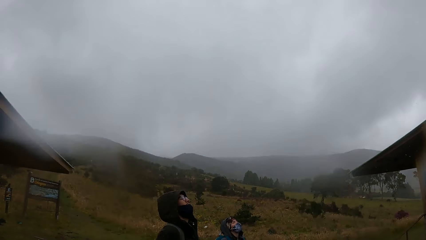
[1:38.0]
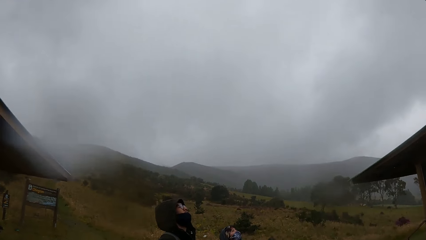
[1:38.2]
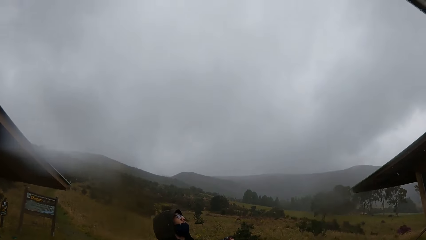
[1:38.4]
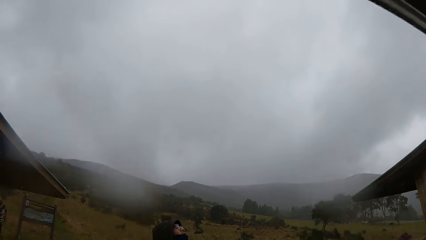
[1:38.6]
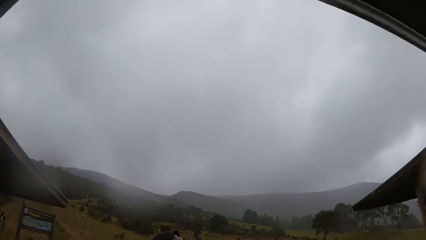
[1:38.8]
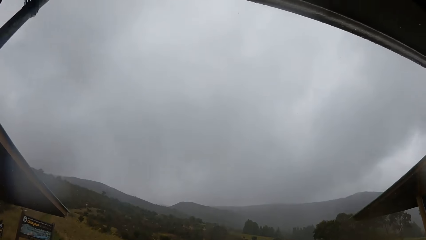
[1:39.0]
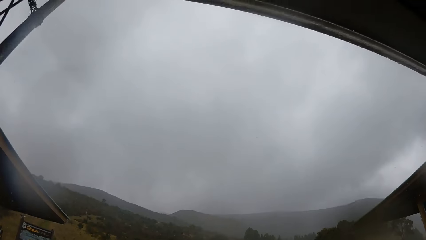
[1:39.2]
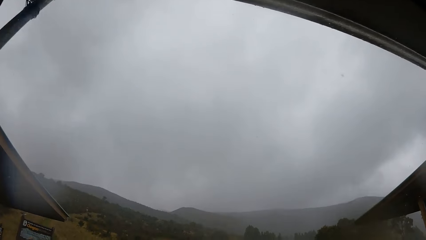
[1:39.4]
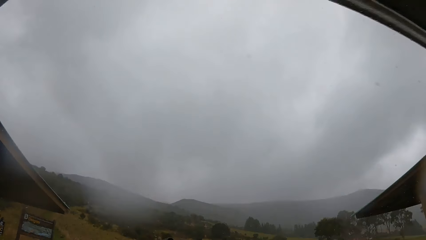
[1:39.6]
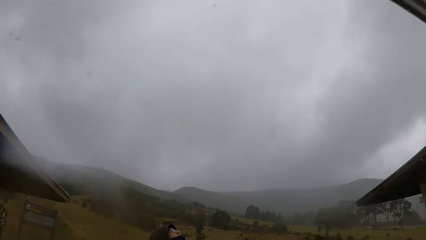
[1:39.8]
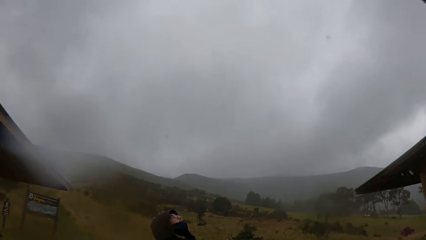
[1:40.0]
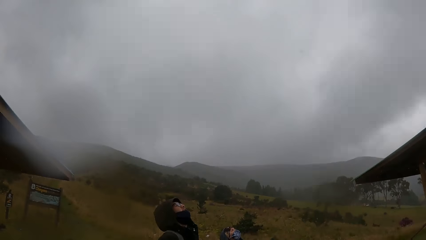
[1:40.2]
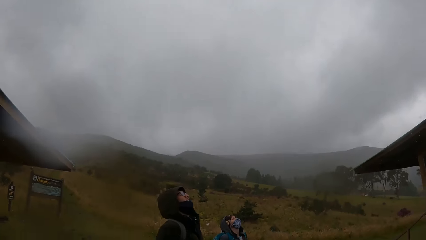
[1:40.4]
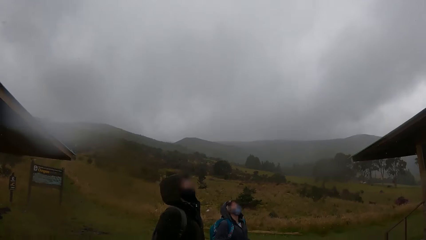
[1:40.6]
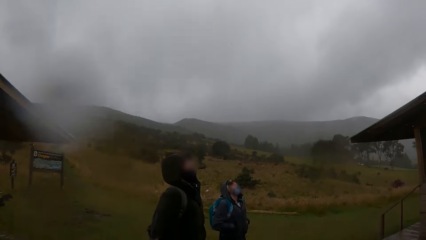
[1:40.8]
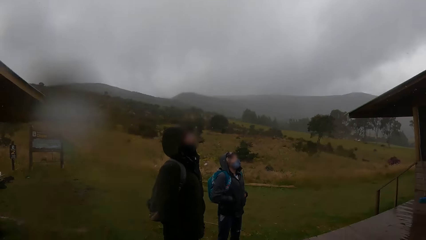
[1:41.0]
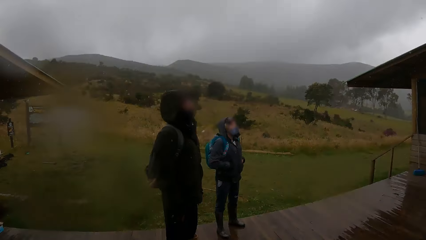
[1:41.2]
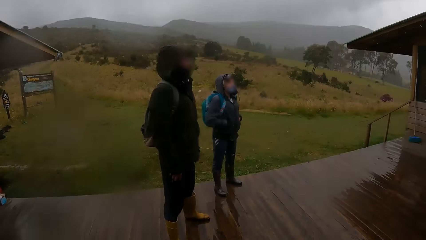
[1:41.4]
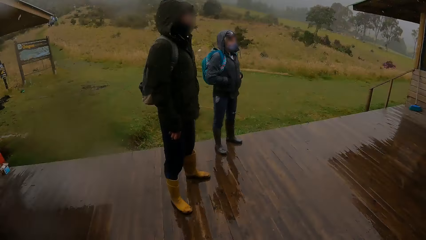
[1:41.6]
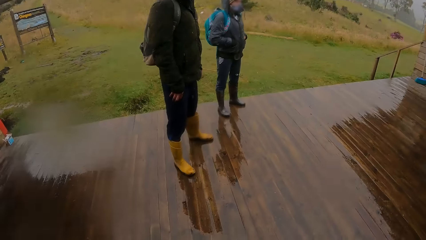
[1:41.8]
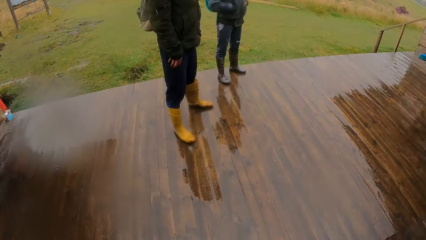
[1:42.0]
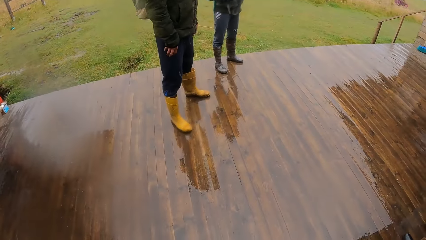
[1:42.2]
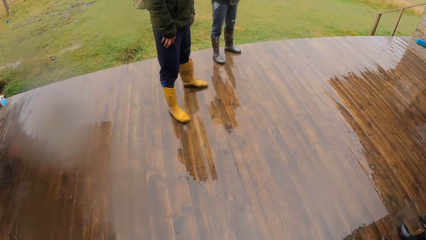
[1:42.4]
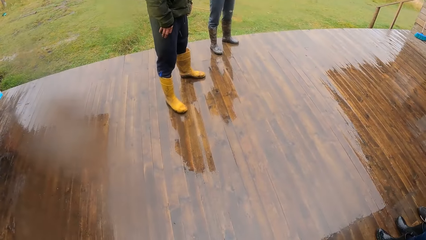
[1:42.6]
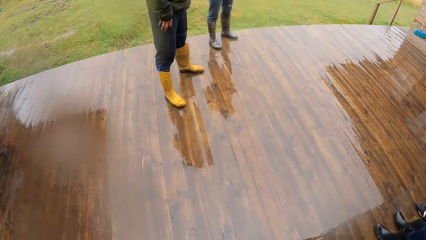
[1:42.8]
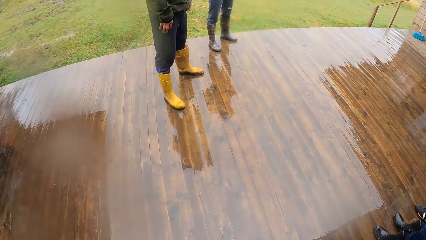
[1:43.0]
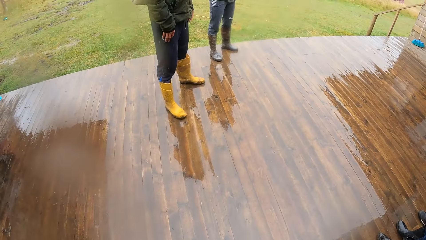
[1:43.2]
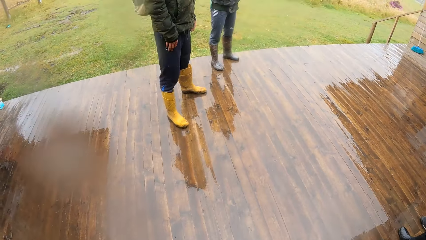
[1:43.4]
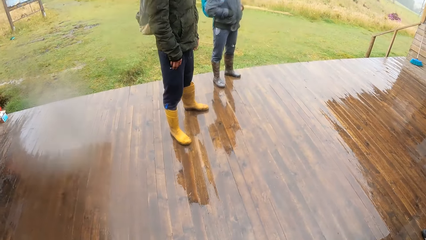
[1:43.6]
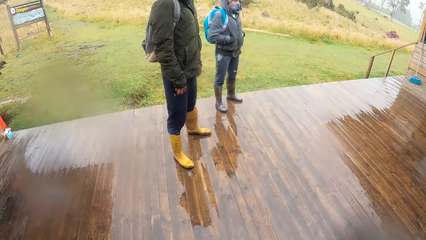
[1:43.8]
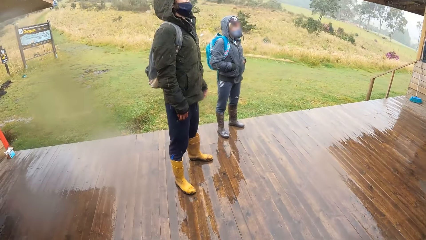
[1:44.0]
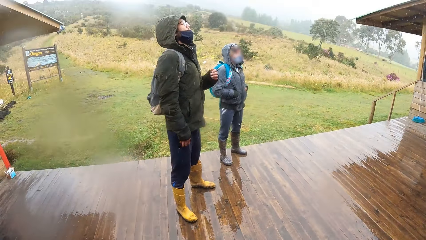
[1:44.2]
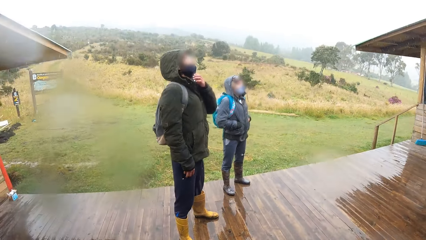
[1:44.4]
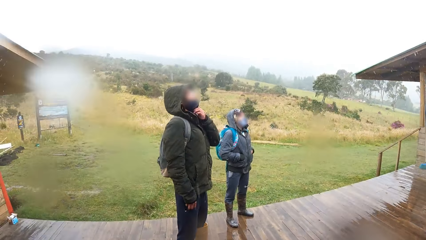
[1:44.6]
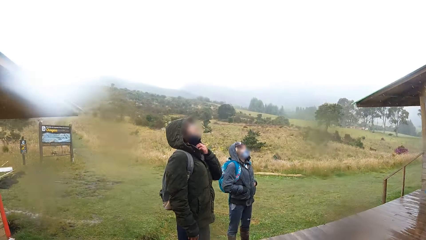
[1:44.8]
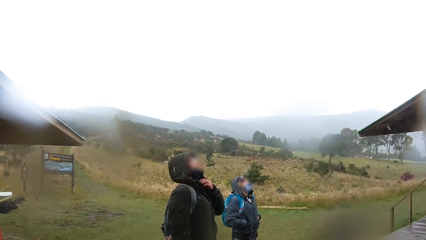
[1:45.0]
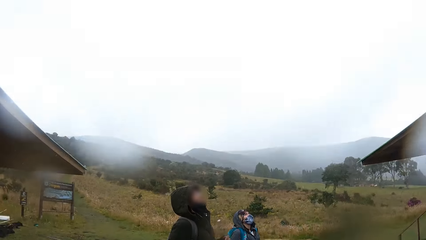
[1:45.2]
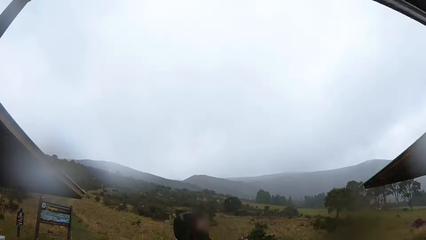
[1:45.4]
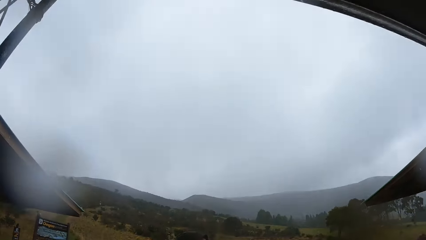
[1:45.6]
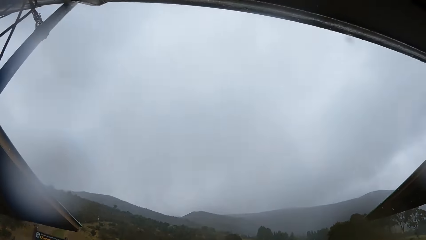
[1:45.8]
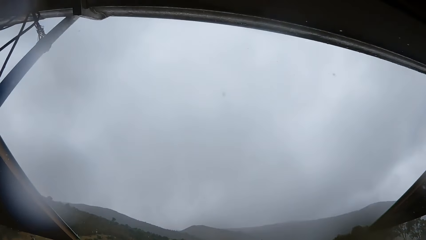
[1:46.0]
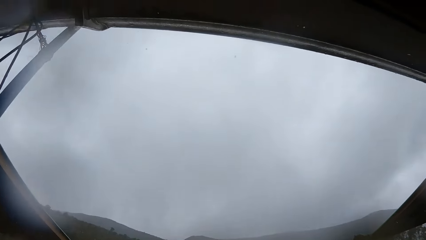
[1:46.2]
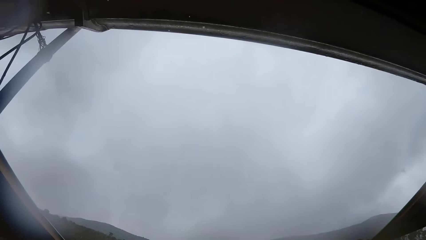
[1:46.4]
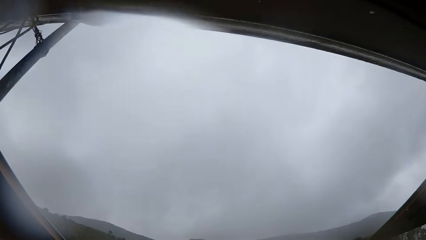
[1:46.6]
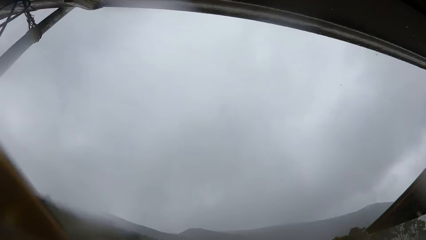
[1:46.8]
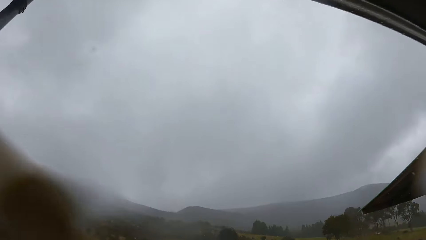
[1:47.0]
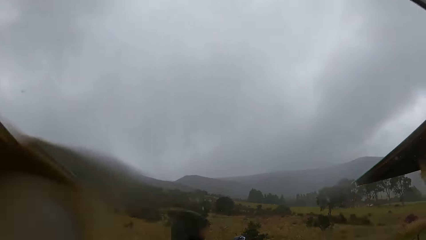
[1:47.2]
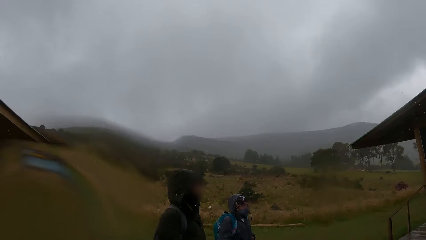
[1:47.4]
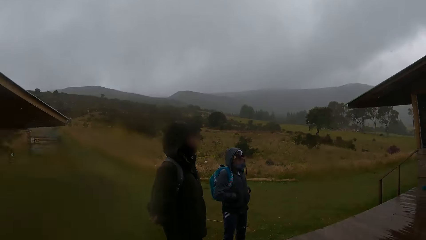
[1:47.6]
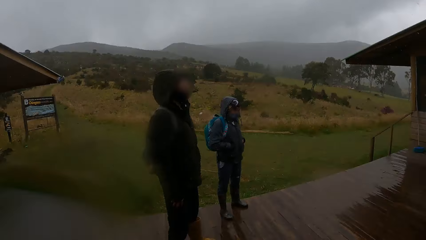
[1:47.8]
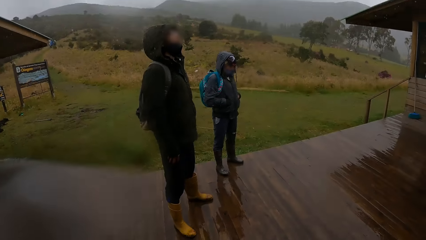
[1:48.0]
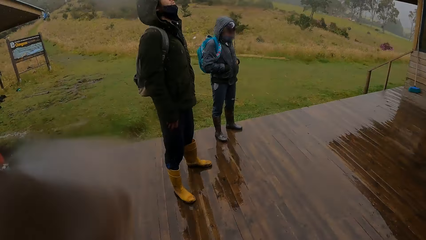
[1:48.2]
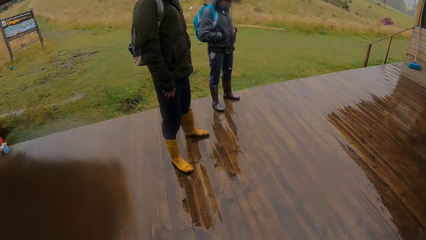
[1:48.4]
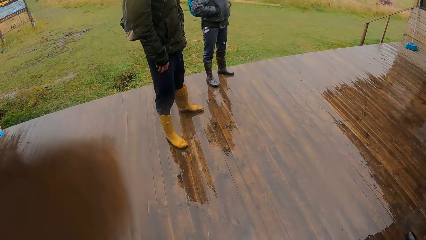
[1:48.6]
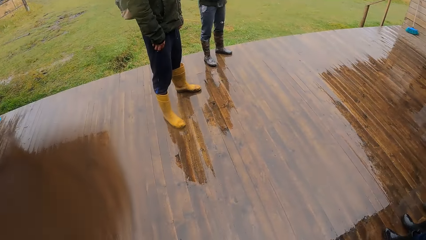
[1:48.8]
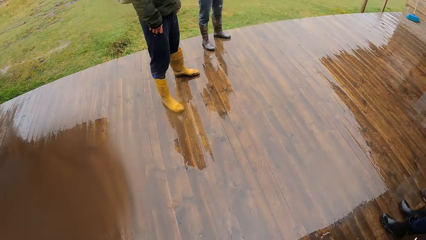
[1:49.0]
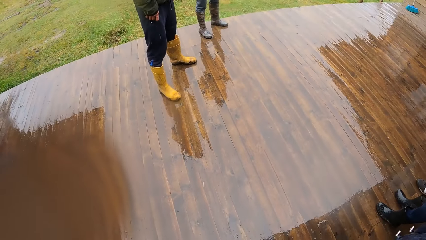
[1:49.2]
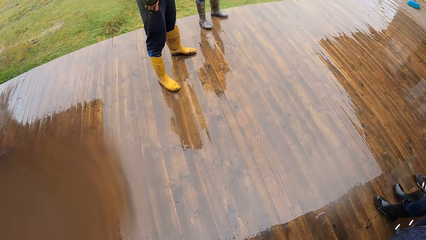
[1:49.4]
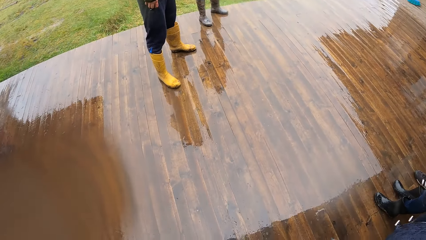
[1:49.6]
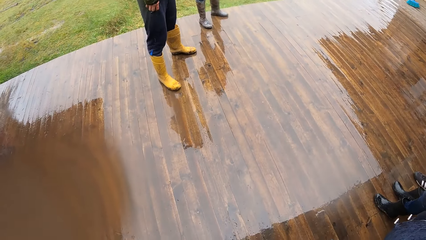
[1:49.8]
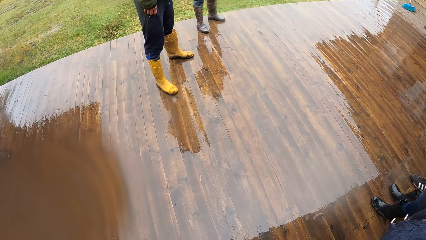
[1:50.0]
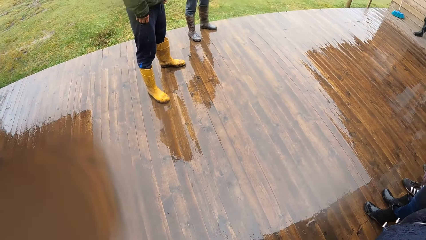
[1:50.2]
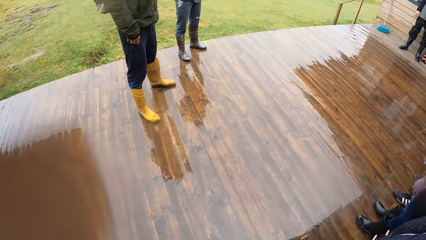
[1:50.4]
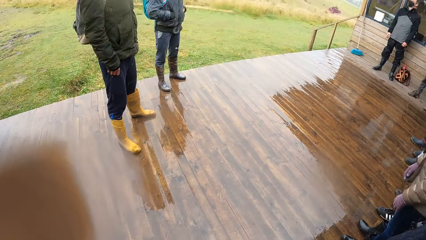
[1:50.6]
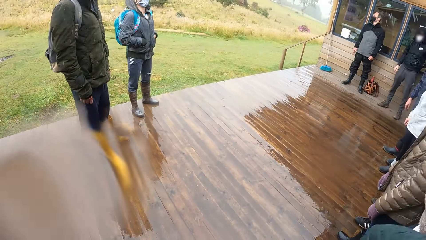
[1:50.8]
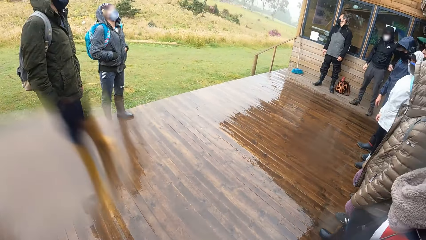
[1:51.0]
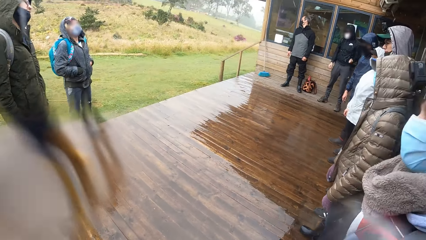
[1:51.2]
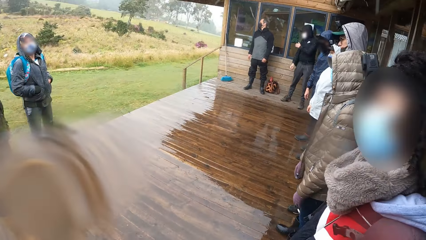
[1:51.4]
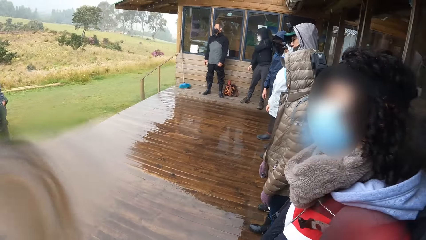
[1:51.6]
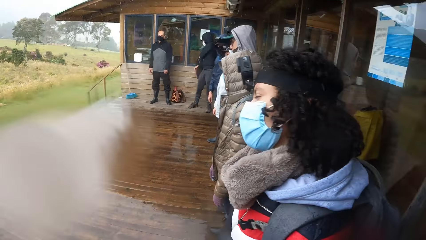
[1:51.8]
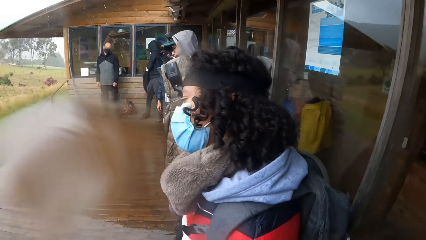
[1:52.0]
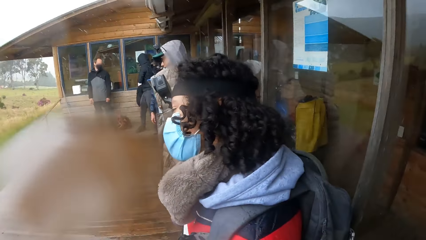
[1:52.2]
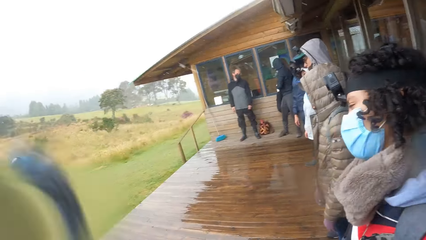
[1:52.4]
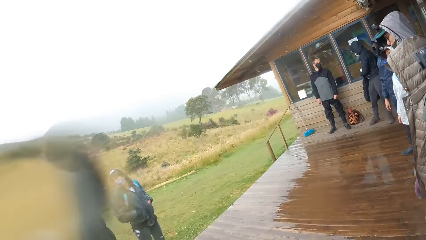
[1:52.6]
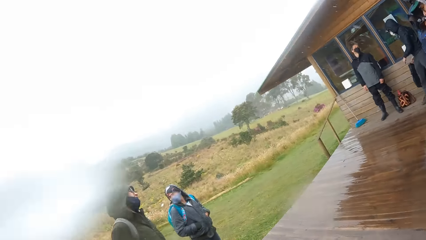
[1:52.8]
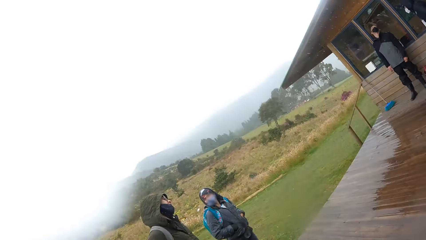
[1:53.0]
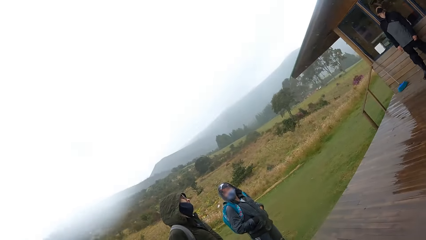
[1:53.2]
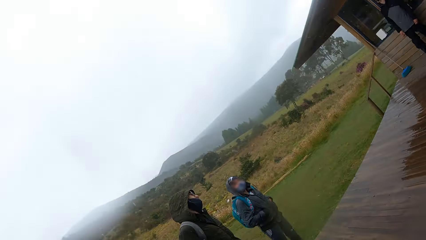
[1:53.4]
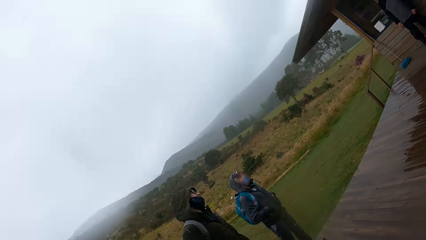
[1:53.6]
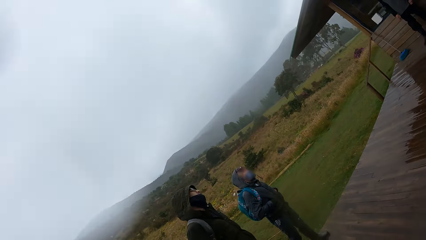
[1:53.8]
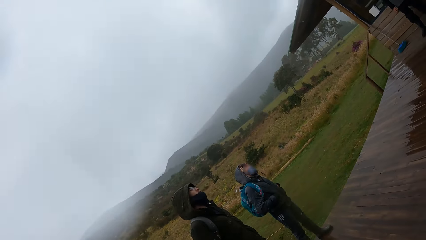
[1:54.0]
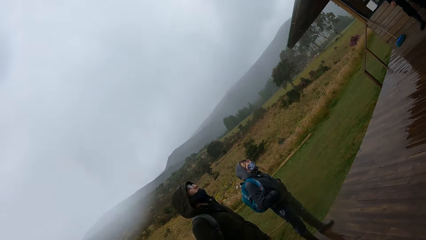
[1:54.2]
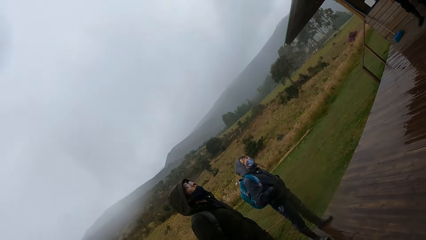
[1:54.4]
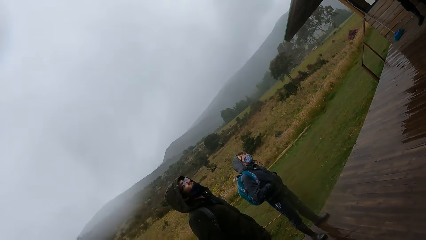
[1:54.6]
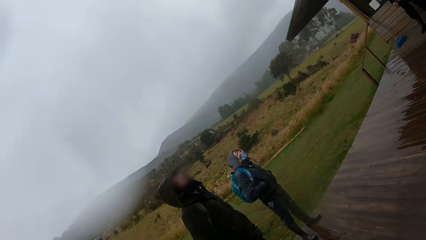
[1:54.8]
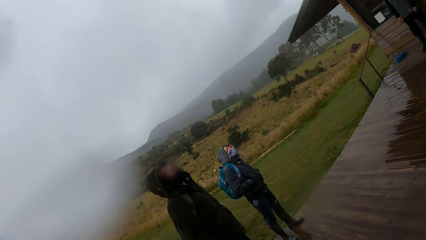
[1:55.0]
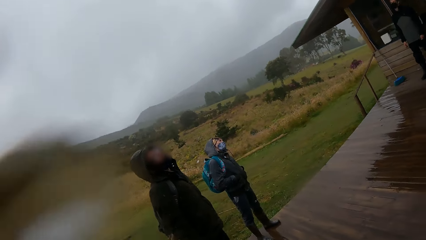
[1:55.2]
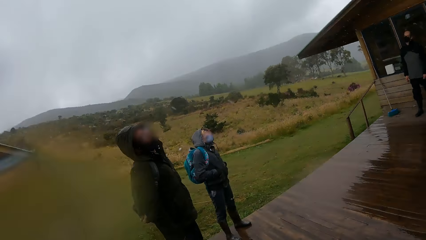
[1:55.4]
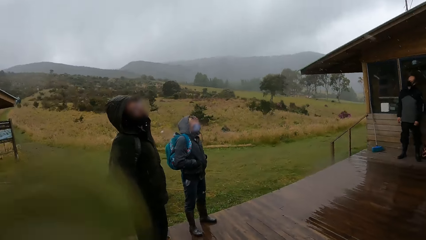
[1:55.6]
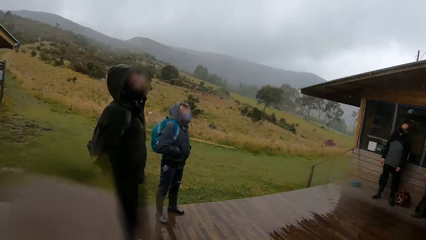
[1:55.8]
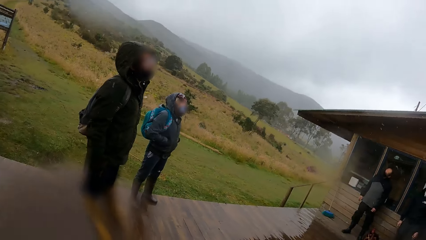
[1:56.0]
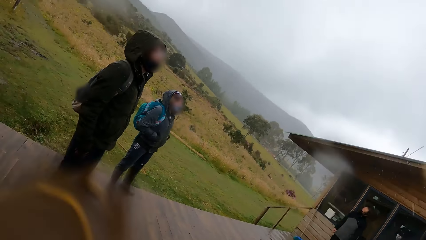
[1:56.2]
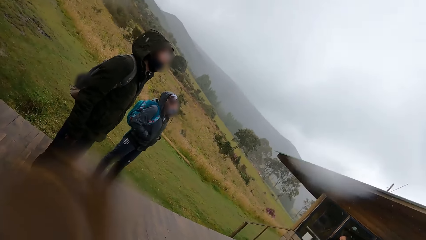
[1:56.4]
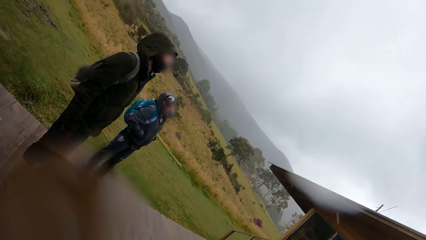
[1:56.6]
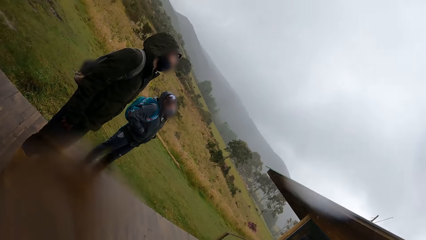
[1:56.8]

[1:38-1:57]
The camera wearer looks at the clouds. They look around the veranda. A man adjusts the facemask on his face with his left hand. The camera wearer looks at the clouds. They look around the veranda. Another man looks at the cloud. A third man looks at the cloud.
